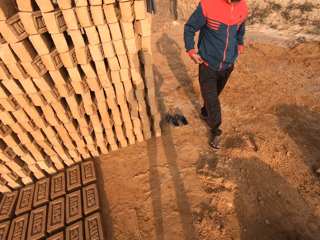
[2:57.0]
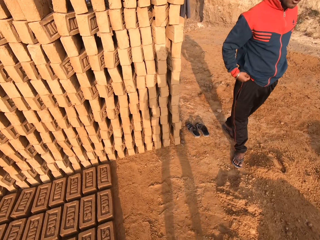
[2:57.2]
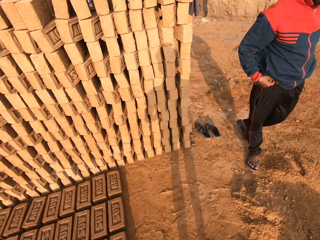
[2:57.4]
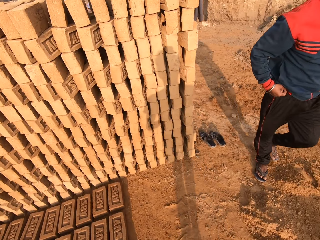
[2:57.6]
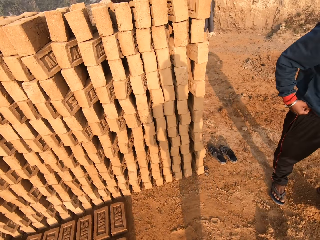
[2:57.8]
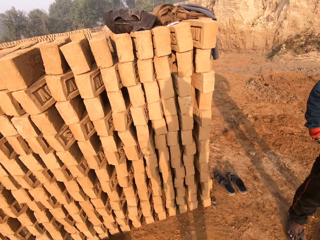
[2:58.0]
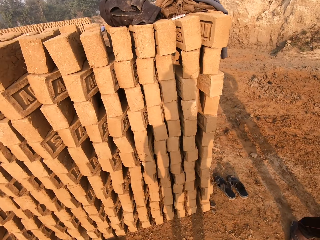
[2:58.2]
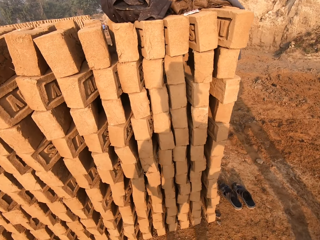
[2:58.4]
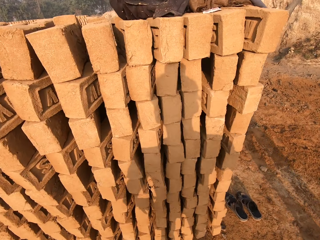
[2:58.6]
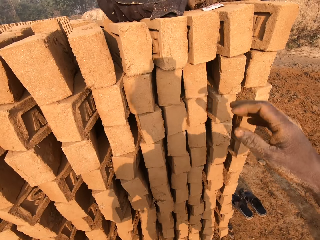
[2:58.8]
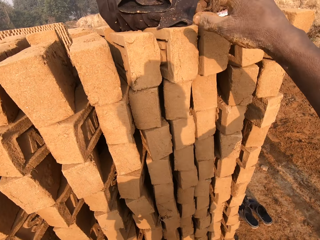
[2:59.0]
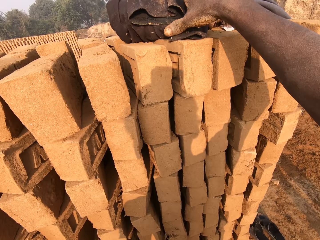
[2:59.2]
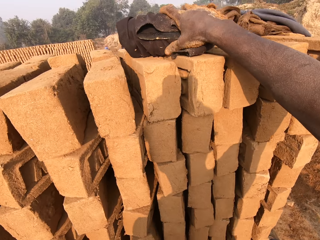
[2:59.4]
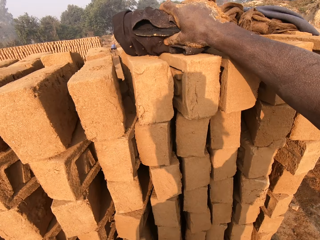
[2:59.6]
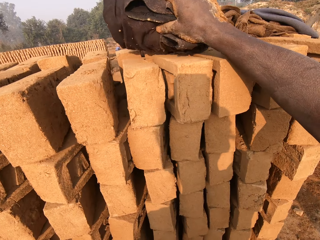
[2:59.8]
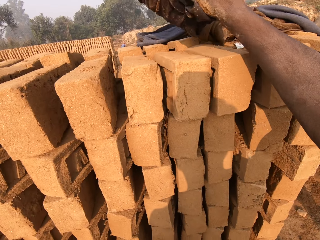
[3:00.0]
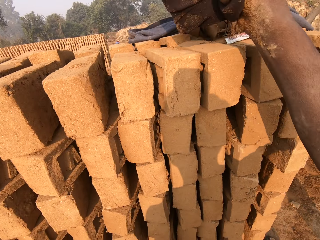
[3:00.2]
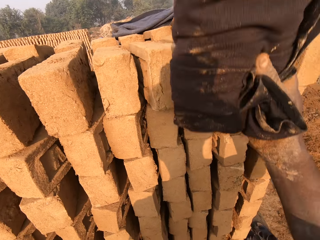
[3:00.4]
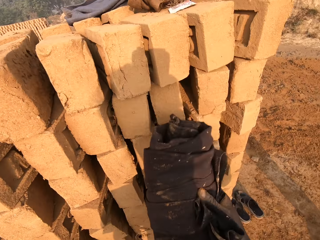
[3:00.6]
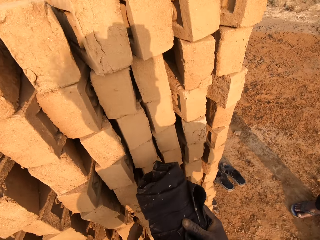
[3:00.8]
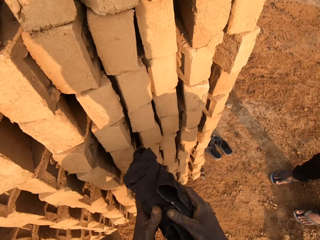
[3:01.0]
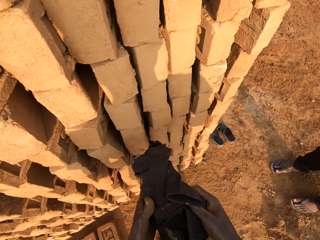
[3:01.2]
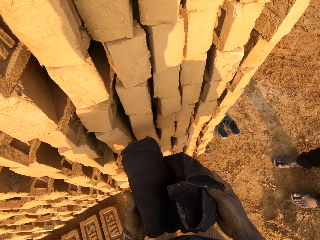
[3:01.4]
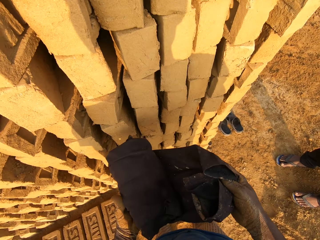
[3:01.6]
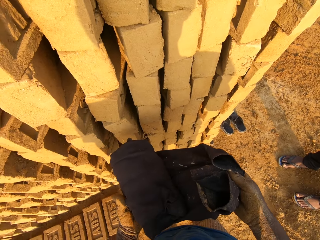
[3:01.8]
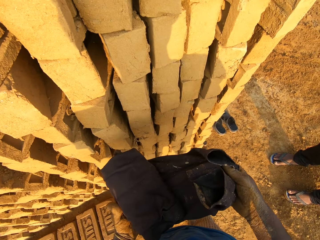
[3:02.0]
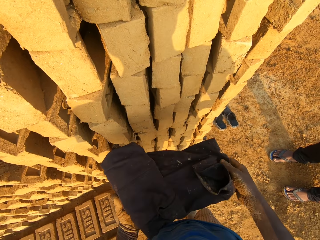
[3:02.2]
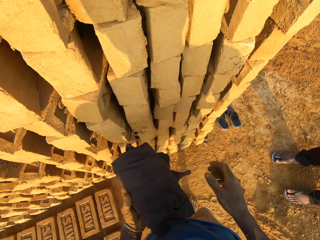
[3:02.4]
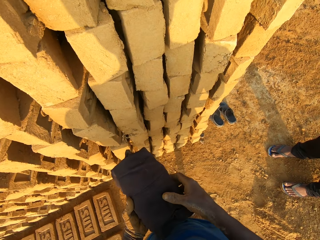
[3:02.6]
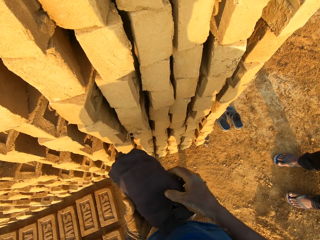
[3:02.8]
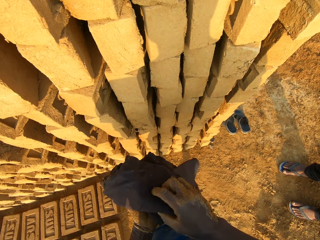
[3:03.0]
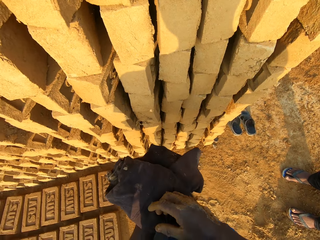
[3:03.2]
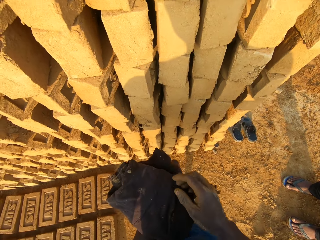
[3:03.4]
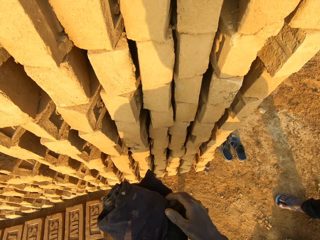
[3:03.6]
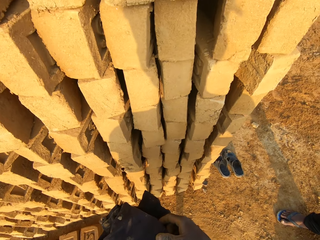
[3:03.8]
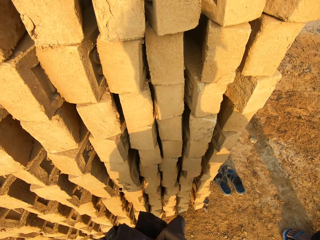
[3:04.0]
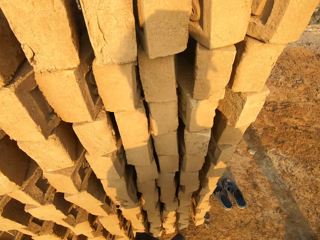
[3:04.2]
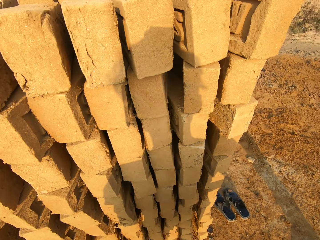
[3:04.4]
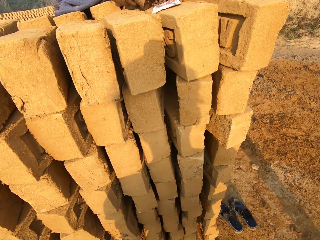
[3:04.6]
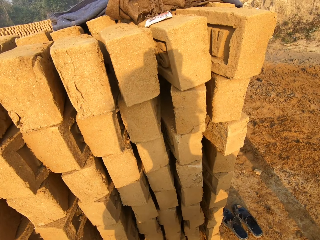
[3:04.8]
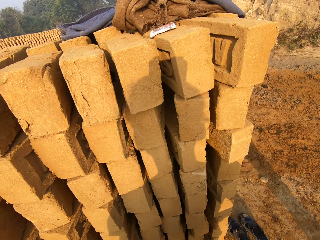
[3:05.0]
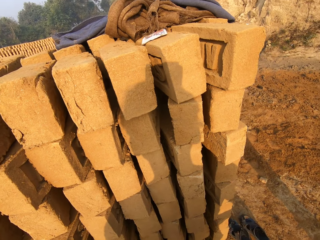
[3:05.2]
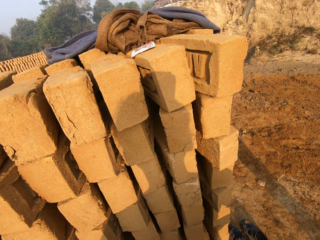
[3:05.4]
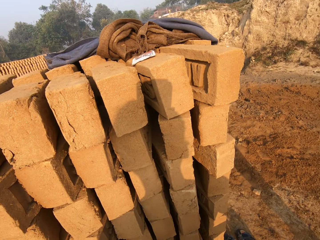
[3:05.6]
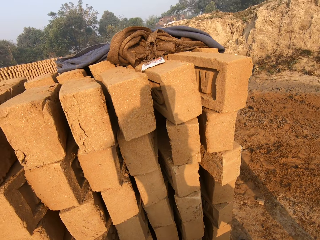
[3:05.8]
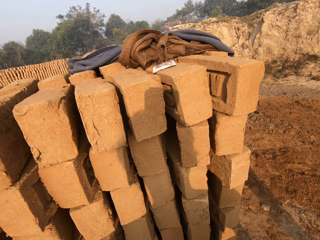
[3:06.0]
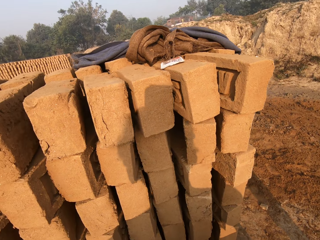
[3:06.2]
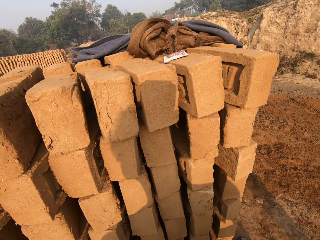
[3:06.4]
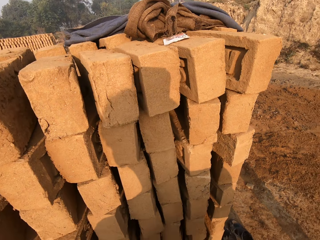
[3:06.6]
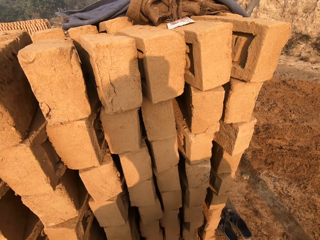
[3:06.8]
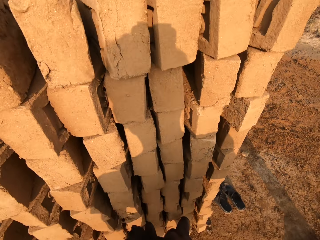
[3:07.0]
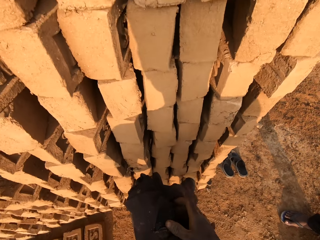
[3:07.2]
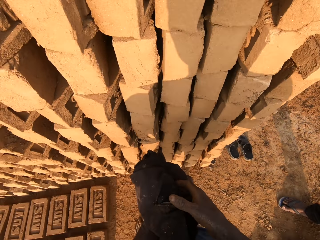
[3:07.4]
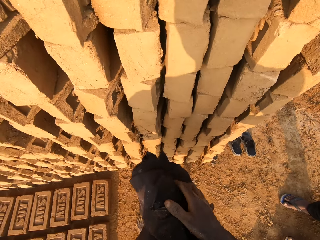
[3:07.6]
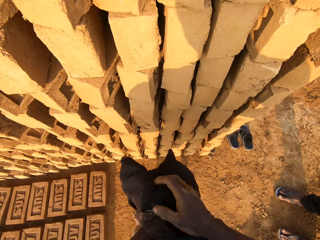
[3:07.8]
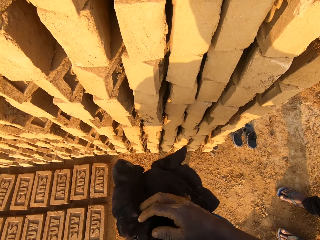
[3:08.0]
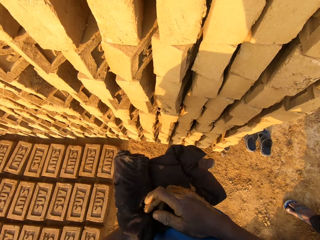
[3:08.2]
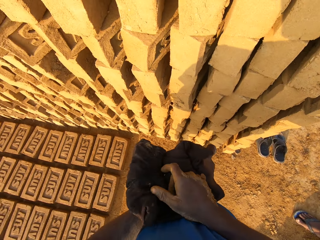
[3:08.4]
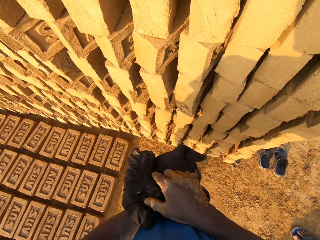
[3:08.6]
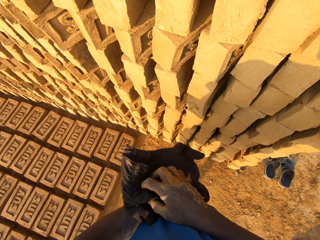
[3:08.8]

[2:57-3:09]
The camera wearer walks towards the bricks. They pick up a cloth on the top of a stack of bricks. They unfold the cloth.

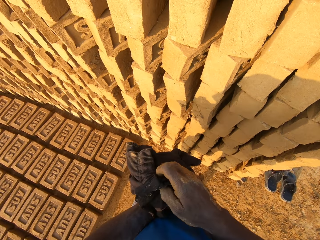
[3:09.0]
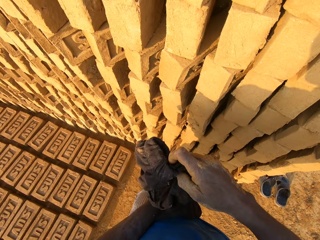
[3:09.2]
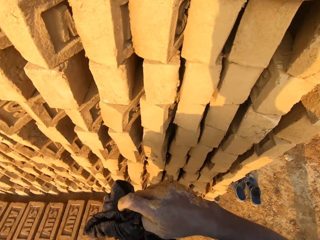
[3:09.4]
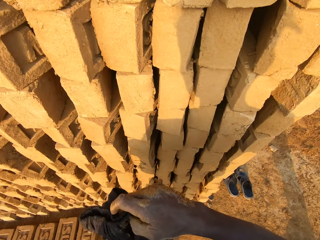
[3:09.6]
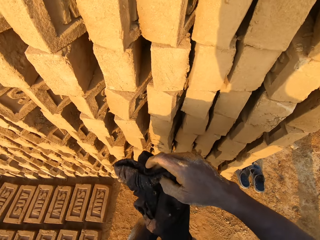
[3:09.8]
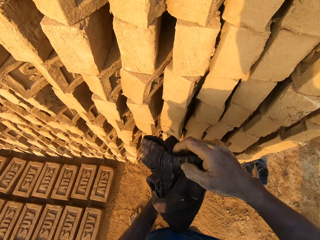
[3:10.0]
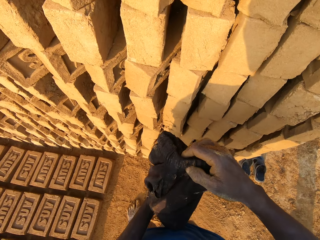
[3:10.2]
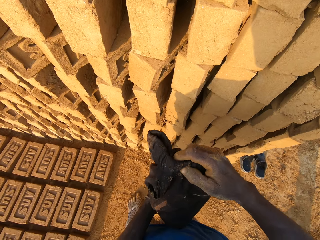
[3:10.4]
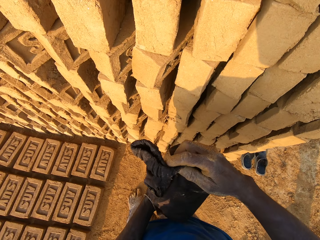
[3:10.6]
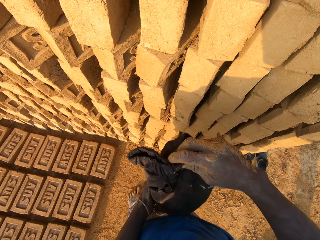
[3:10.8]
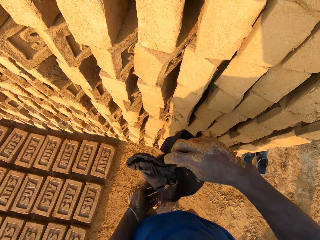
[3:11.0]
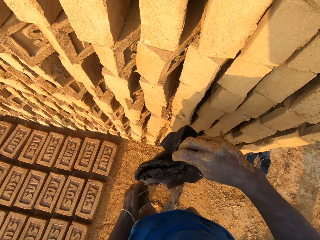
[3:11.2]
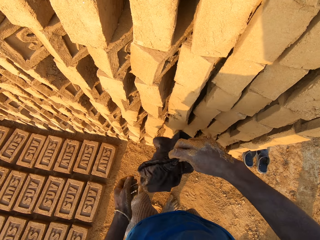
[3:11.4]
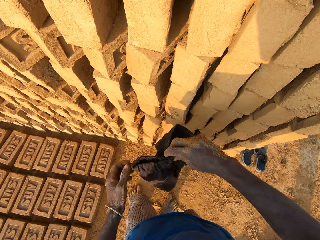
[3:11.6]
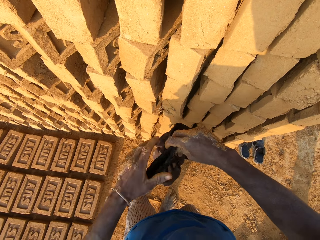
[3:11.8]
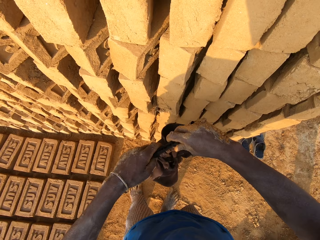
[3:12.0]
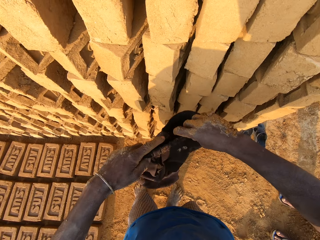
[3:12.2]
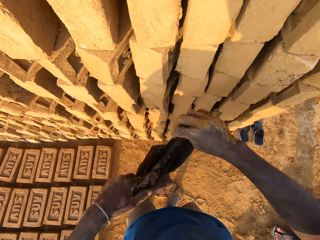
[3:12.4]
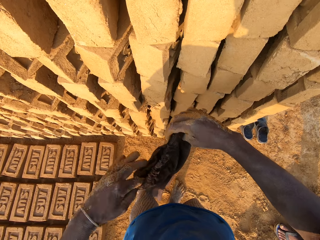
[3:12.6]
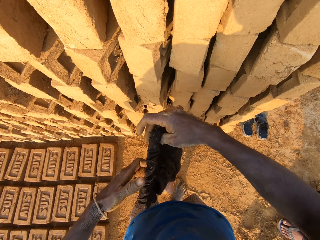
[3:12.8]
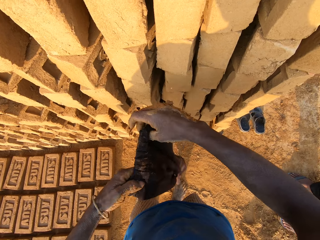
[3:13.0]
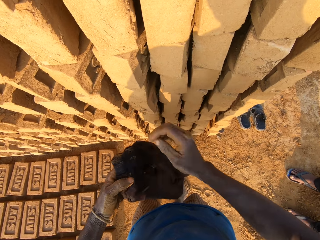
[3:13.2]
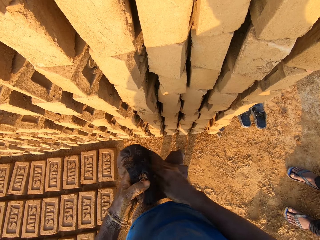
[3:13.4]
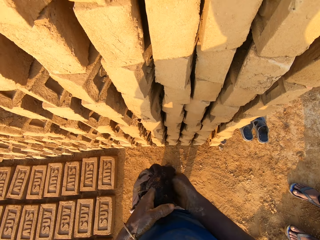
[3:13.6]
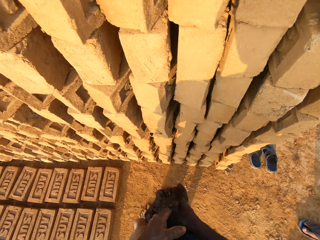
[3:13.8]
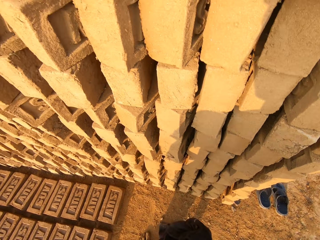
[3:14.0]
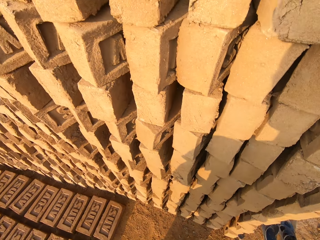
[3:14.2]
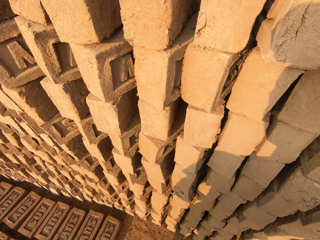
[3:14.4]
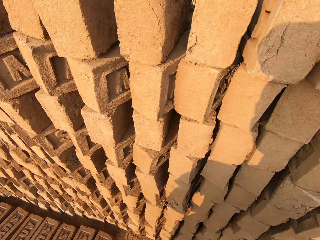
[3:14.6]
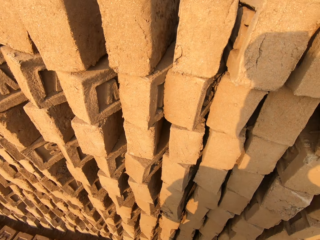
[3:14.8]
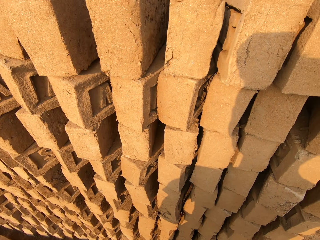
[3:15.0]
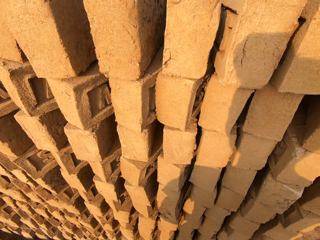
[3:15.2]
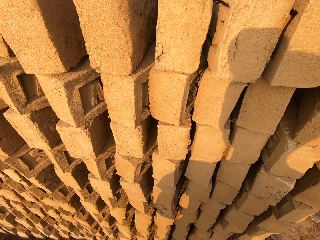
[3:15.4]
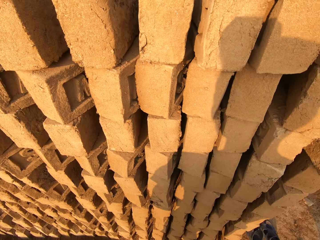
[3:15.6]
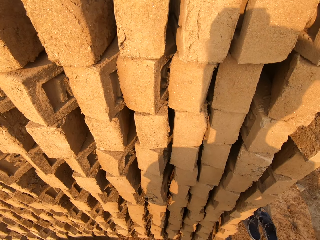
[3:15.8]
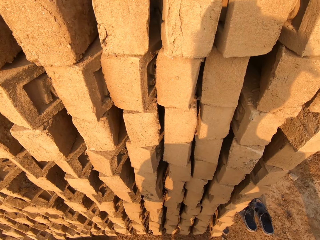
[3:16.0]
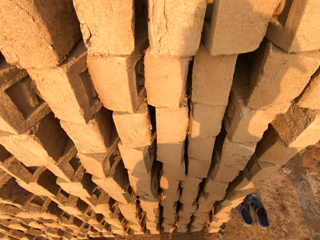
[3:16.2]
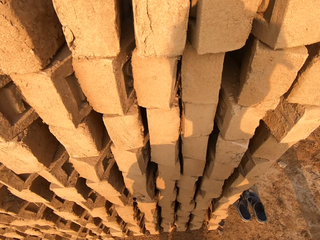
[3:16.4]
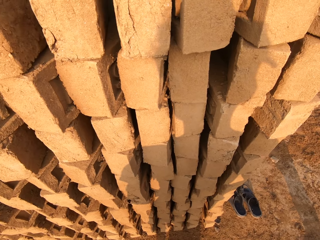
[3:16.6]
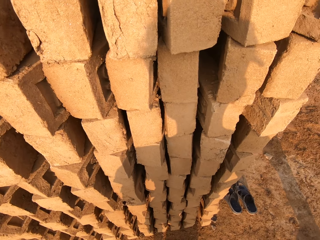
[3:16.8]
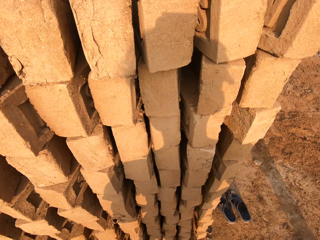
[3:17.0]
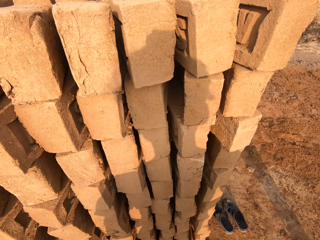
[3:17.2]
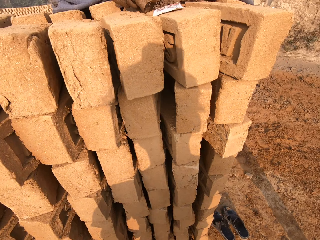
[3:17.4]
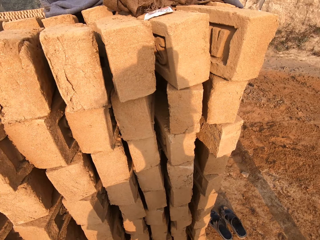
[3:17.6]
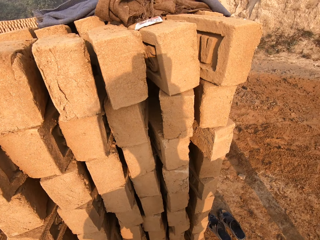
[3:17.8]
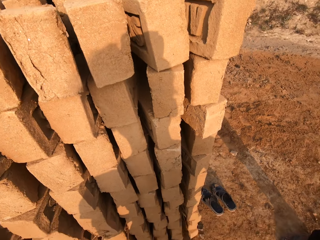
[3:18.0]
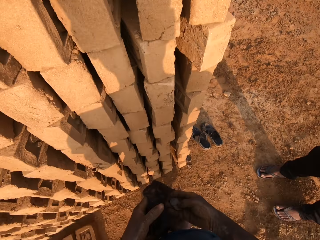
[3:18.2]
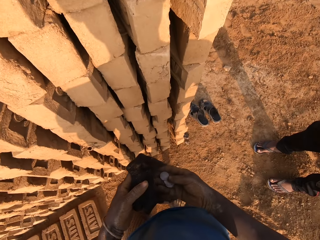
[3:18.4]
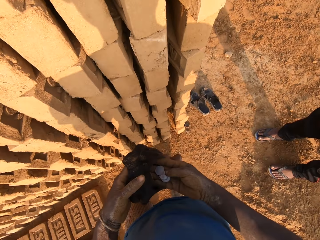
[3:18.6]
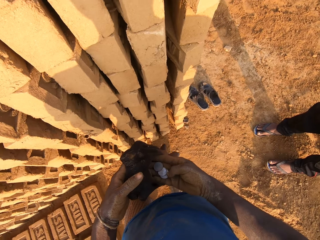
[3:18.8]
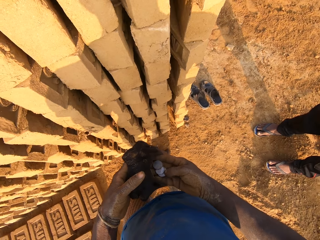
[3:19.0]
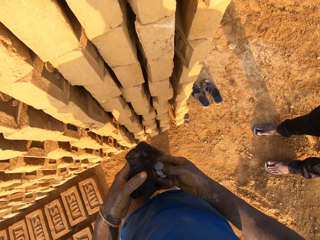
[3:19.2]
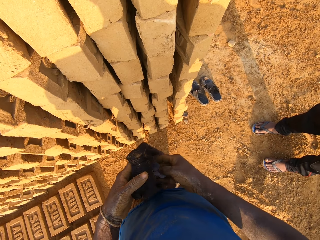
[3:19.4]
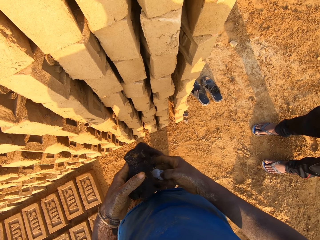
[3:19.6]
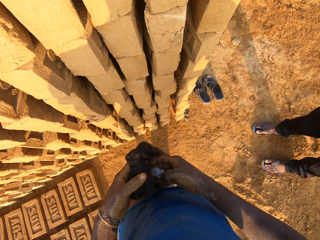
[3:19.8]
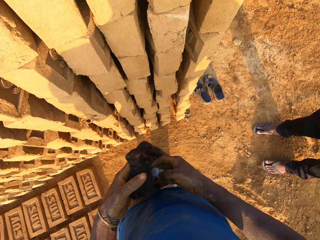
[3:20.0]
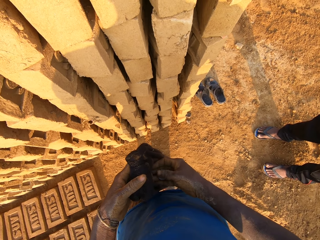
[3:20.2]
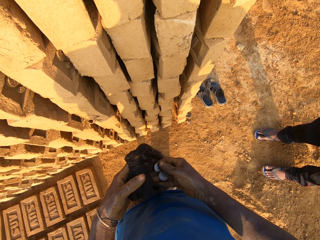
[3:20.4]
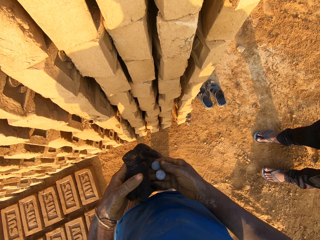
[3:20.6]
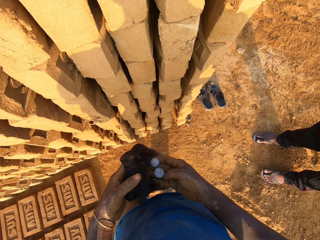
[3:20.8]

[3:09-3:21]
The camera wearer brings out coins from the pocket of the cloth. They remove the coins from the pocket.
